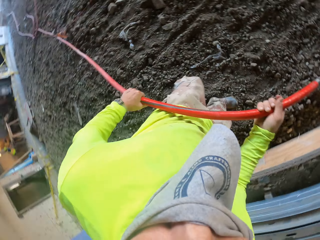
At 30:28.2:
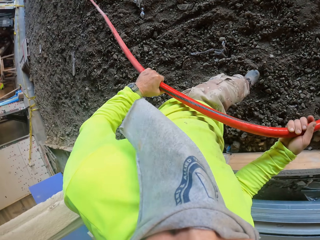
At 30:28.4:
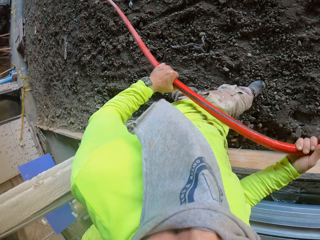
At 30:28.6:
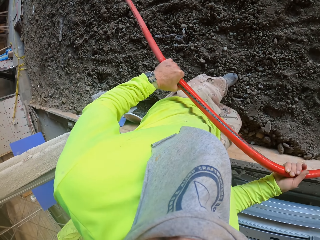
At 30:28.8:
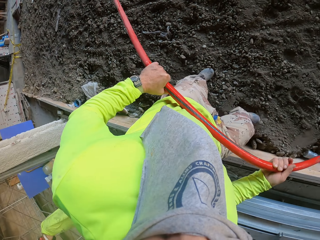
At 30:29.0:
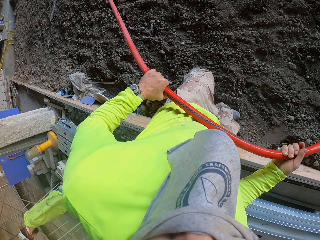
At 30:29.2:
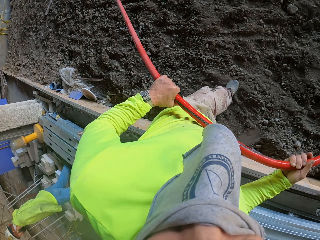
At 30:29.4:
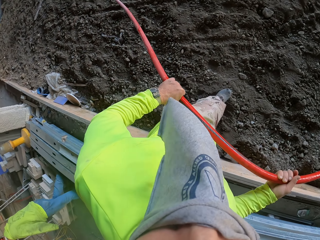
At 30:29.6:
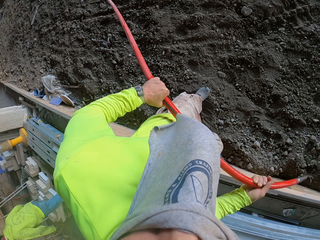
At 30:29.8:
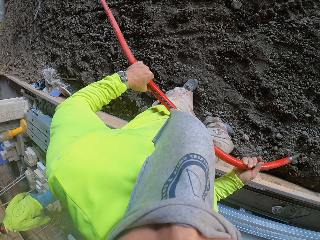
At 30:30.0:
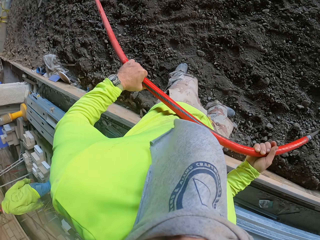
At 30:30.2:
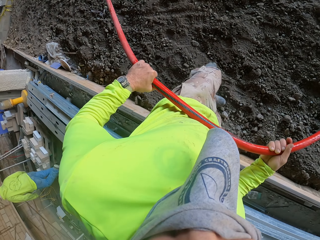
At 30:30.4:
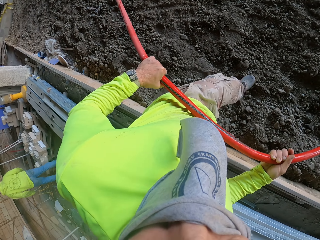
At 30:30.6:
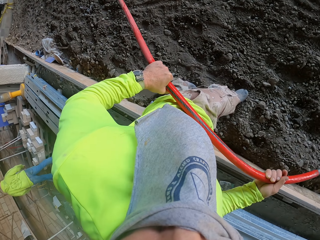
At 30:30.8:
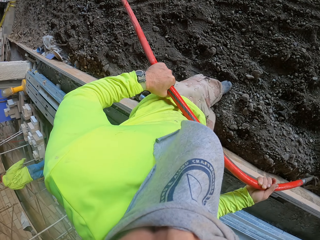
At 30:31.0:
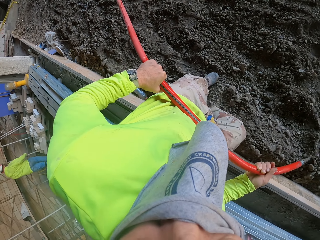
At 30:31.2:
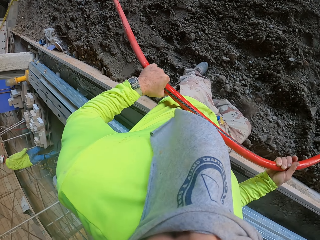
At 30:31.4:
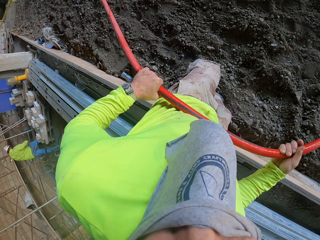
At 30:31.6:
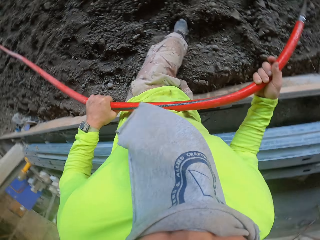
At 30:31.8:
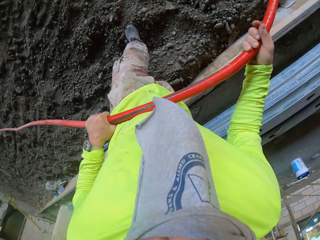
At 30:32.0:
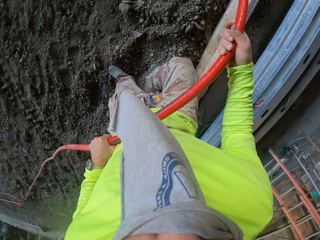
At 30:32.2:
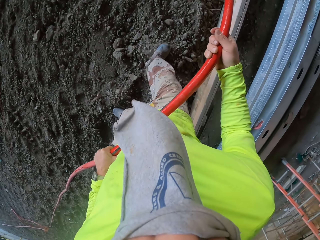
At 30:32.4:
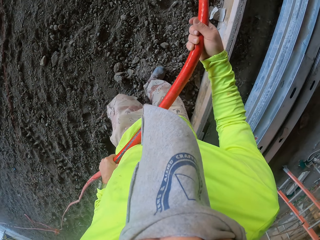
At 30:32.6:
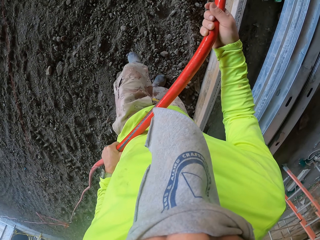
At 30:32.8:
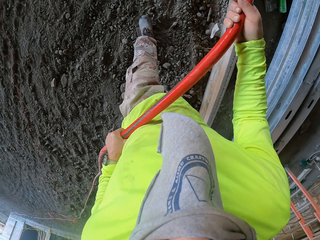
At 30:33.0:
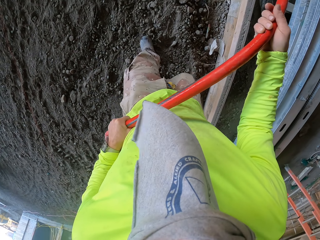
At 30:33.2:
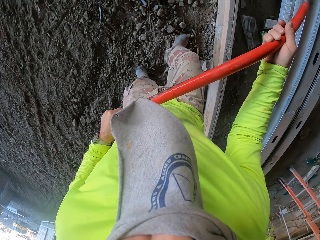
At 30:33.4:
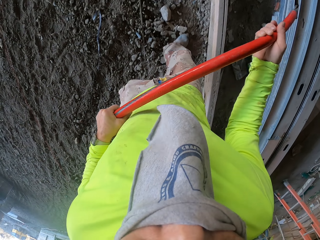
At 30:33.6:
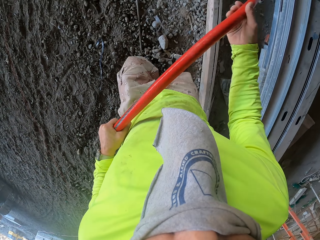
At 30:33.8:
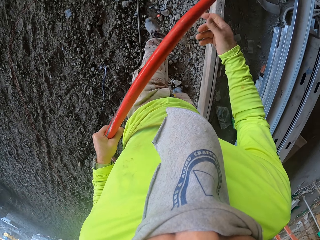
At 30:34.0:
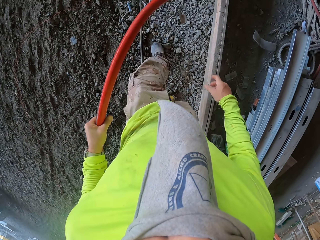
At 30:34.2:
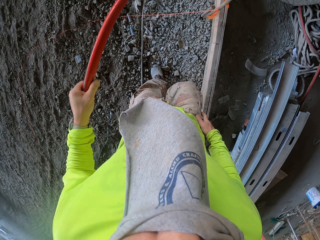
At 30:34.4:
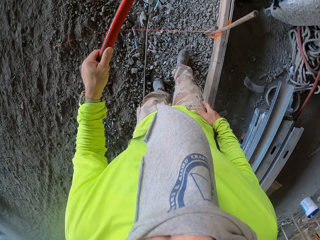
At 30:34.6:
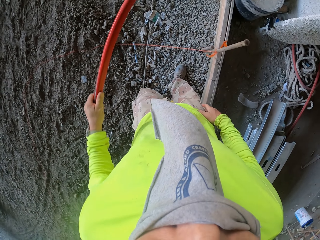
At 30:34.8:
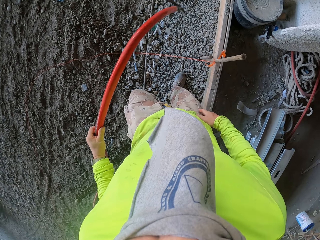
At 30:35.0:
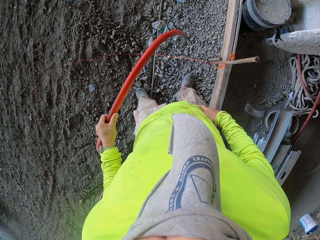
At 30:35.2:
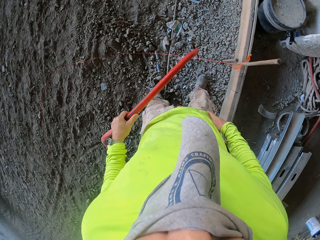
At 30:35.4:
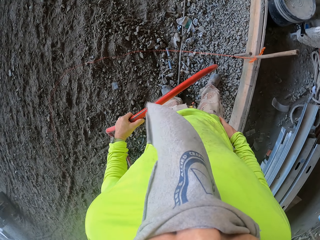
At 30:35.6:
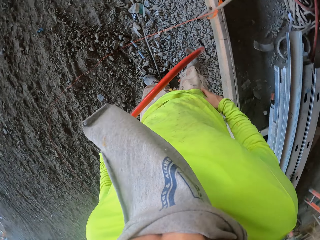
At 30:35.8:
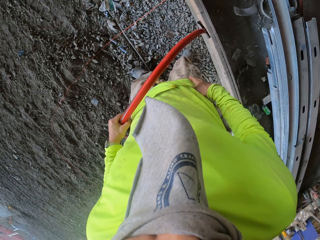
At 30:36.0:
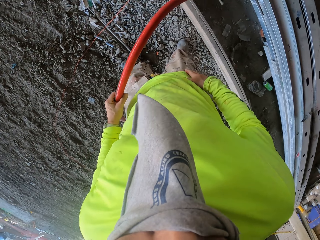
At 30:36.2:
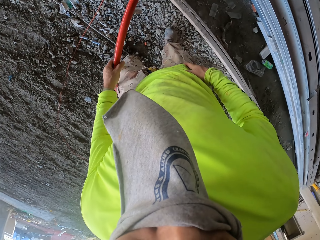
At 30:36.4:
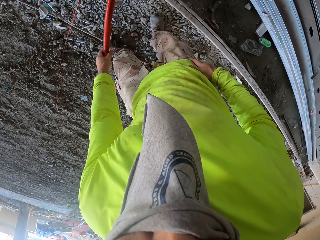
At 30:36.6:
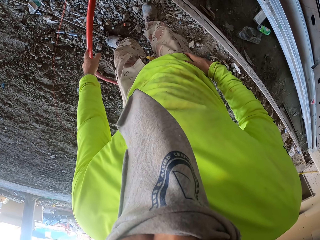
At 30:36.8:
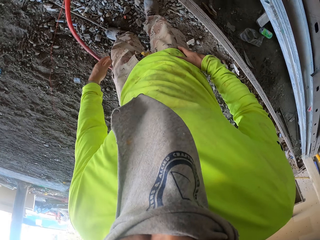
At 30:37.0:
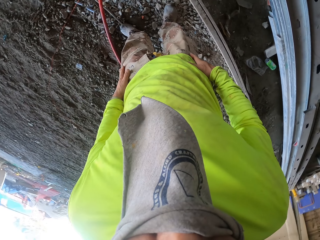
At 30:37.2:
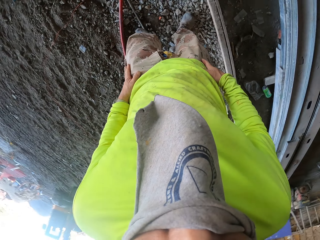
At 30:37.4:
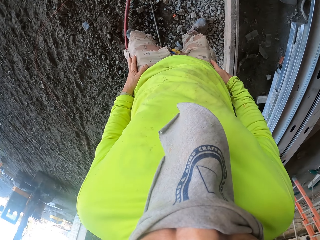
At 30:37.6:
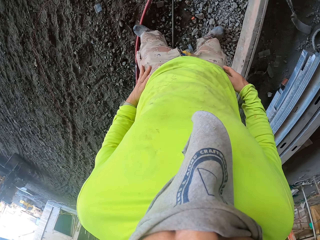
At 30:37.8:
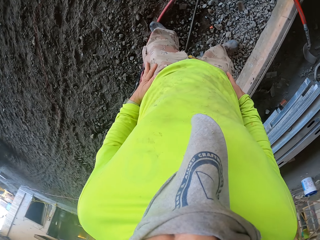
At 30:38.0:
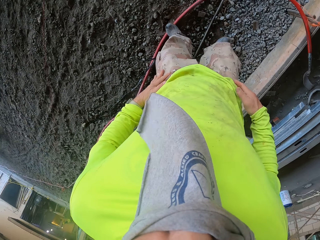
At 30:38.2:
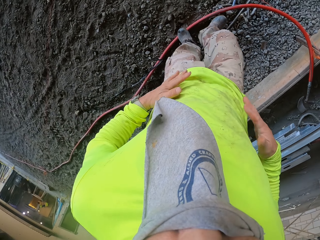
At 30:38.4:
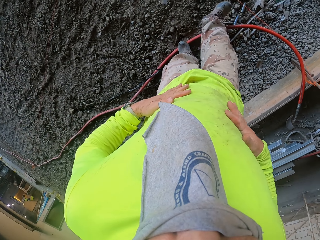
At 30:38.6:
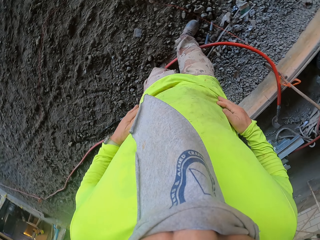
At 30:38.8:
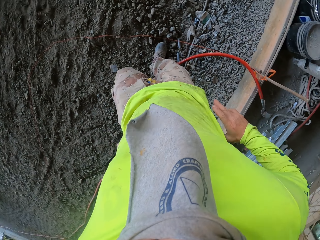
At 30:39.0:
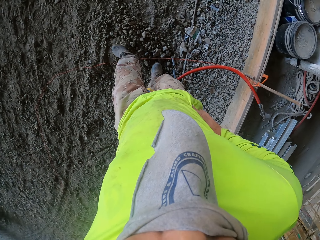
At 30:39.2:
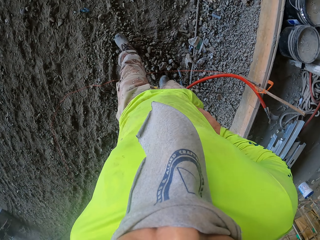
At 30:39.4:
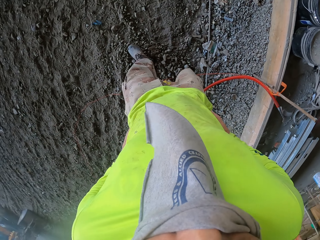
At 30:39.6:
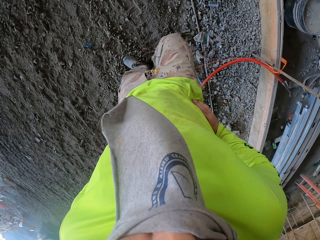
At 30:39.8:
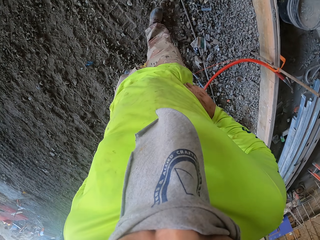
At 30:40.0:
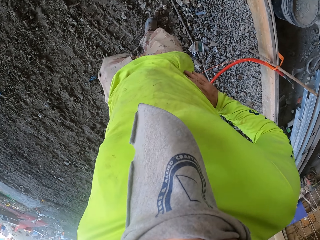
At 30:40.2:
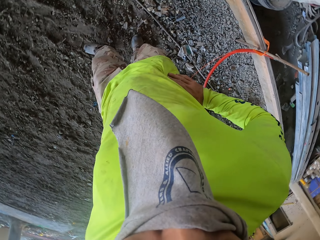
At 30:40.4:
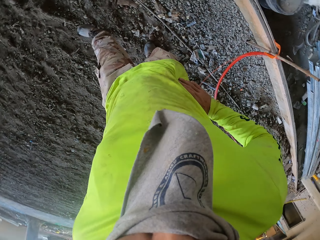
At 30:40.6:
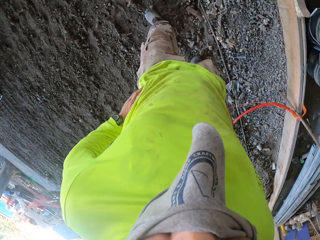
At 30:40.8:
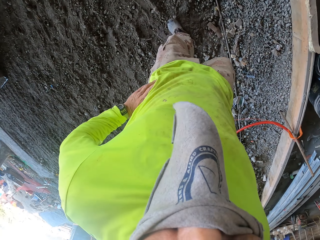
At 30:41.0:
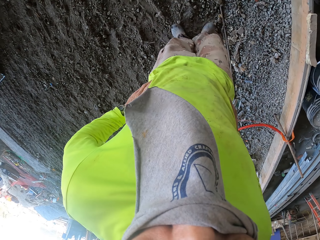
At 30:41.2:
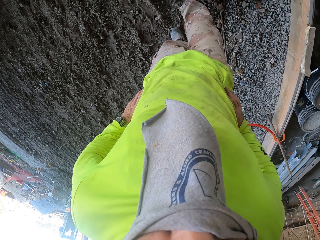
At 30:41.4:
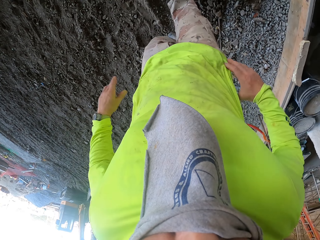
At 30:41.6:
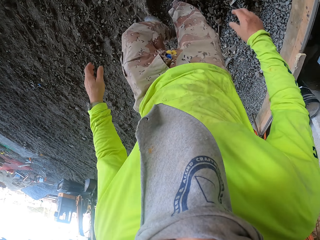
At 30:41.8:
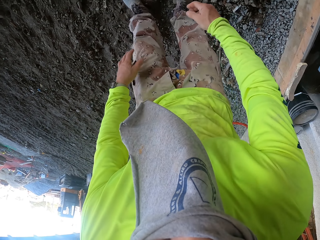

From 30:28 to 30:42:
The camera wearer pulls the pipe. They drop the pipe.

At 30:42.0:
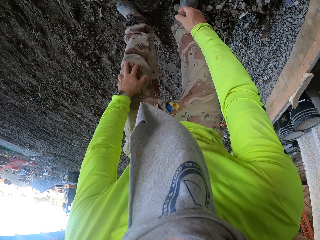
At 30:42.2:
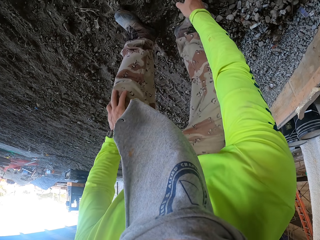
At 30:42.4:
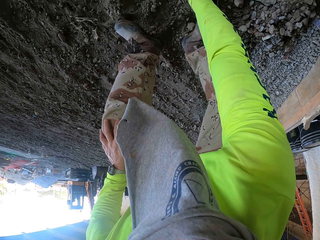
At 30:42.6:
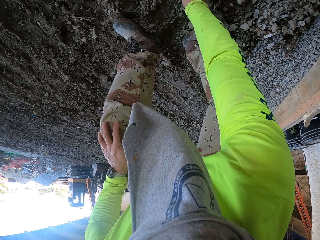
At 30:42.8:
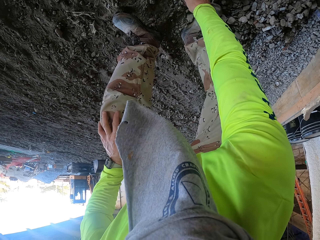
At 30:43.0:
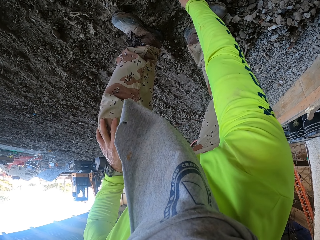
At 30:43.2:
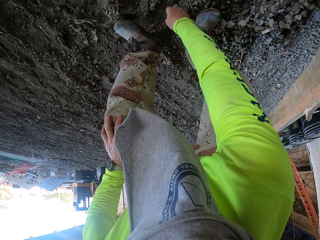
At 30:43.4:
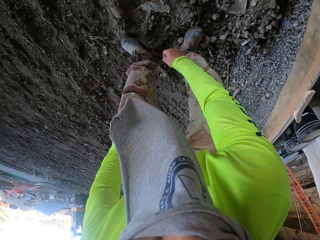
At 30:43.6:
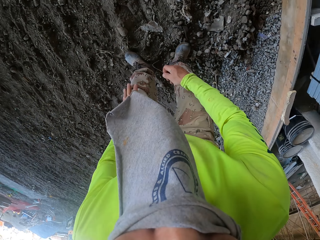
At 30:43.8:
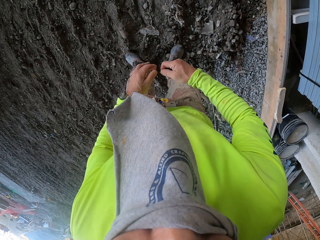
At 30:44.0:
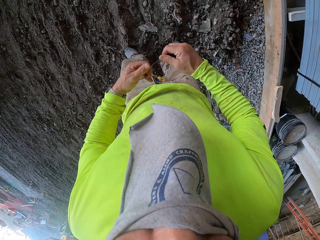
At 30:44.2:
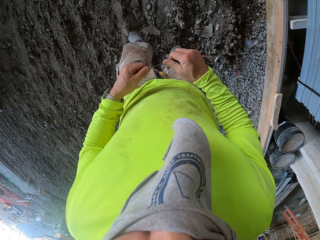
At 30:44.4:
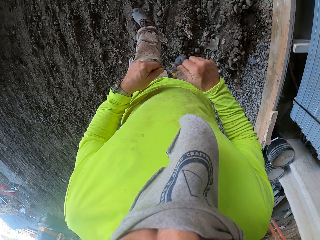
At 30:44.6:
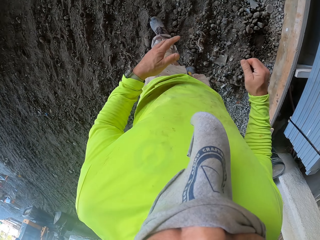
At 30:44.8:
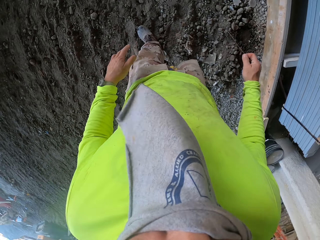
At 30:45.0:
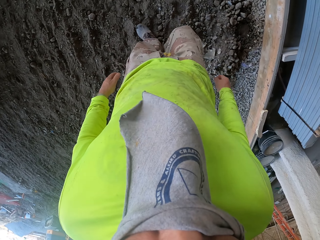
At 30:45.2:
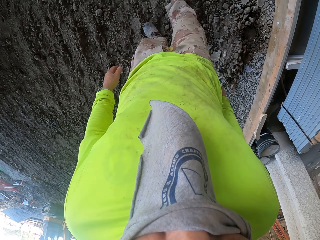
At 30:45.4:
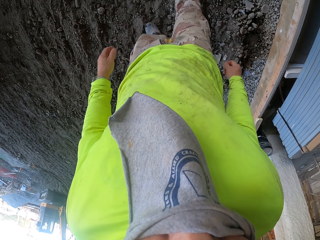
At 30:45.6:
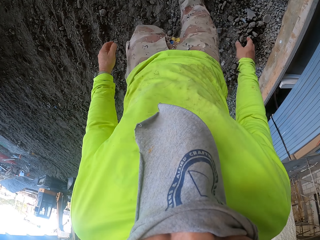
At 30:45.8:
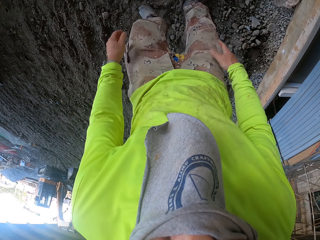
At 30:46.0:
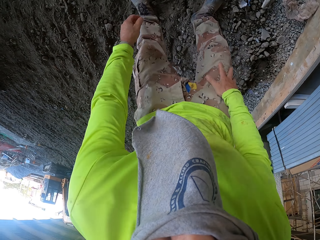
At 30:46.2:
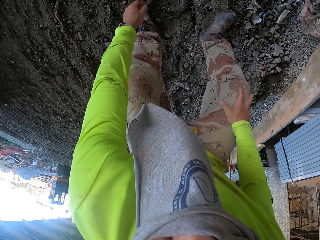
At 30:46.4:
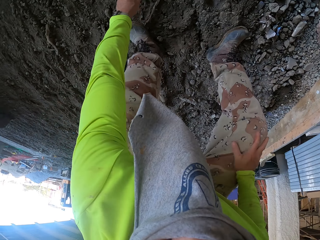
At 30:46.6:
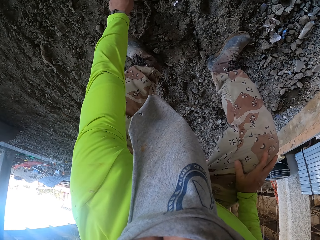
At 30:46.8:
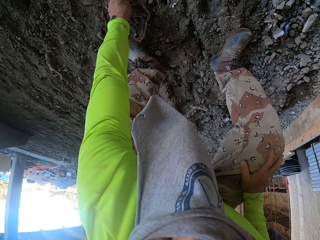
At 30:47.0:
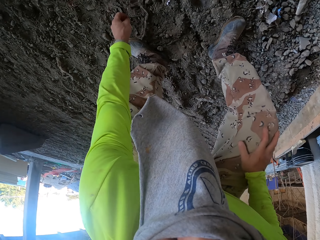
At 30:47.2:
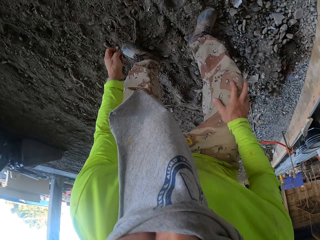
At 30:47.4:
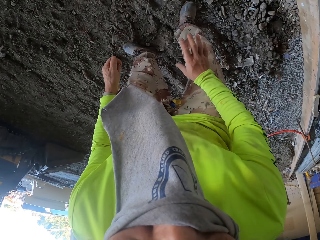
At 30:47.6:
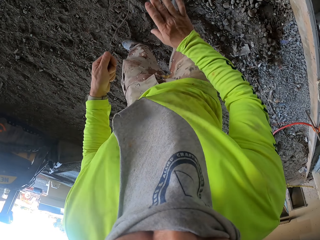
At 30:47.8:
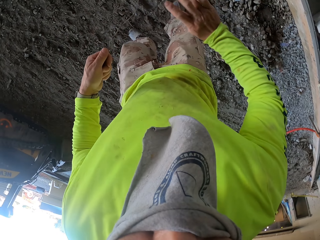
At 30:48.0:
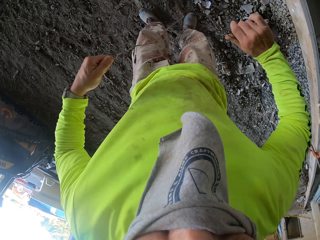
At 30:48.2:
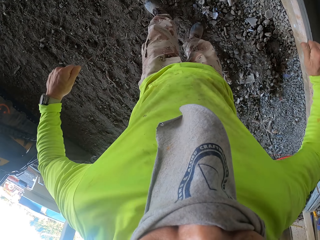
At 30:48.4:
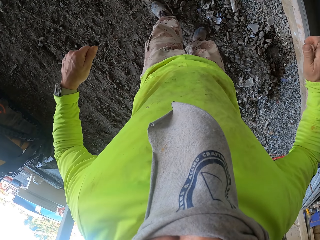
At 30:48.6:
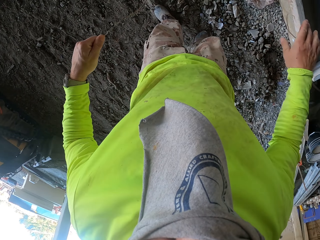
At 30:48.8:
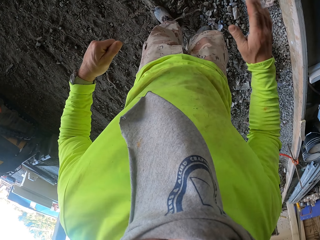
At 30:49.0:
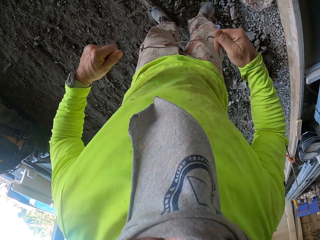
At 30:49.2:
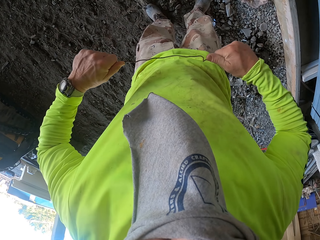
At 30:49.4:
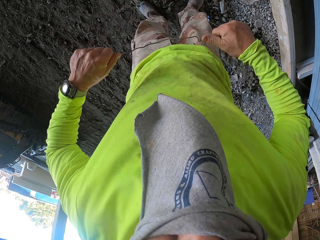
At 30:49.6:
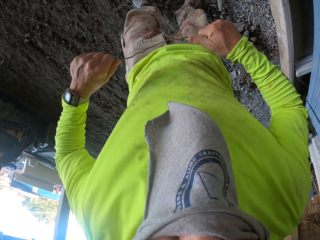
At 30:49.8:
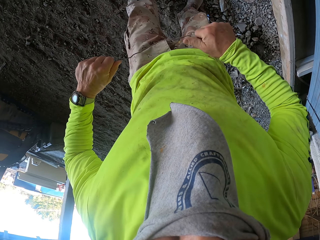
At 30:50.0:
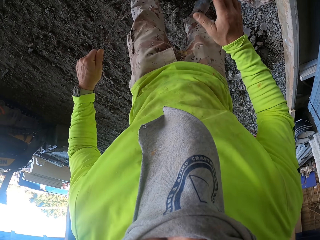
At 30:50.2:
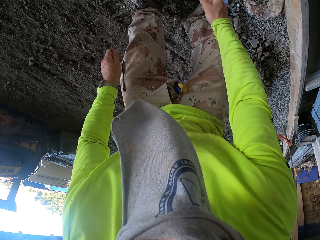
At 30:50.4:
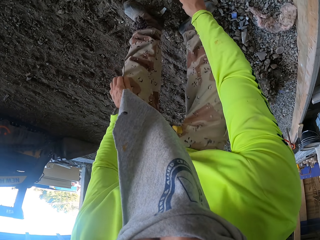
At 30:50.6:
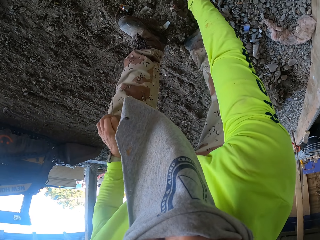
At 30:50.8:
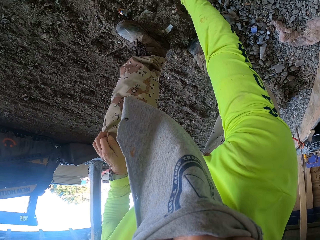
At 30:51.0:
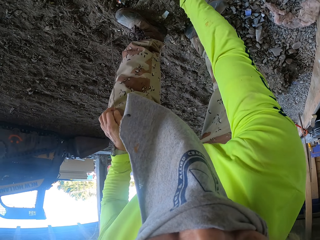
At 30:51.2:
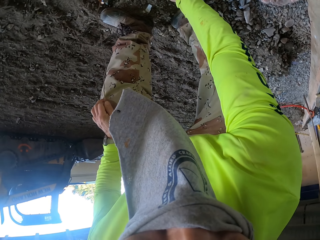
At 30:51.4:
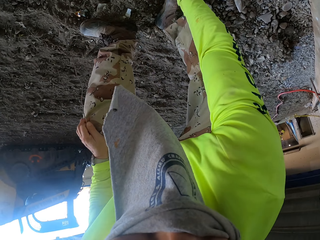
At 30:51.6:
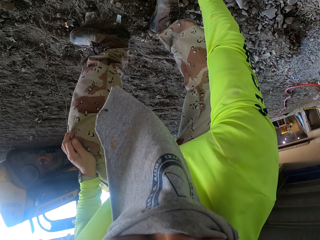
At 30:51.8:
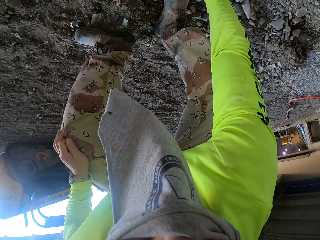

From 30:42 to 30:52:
The camera wearer picks up a wire. They drop the wire. They take the wire on the soil.
